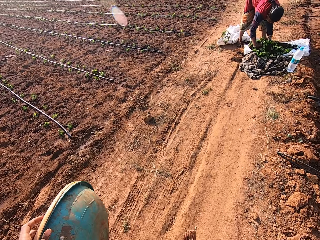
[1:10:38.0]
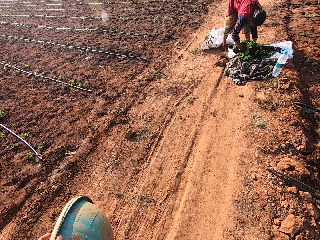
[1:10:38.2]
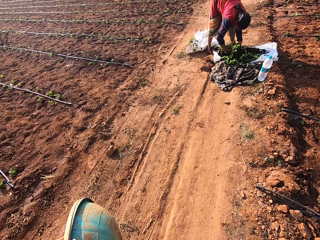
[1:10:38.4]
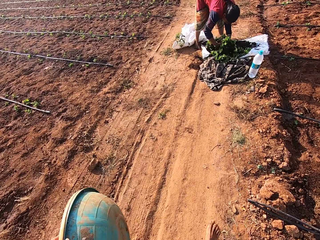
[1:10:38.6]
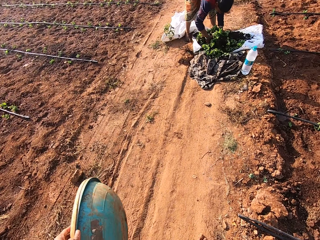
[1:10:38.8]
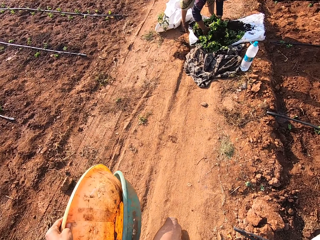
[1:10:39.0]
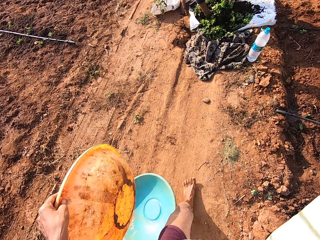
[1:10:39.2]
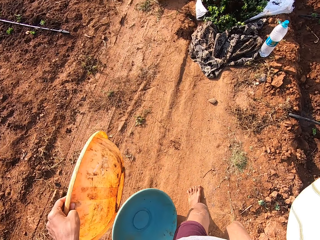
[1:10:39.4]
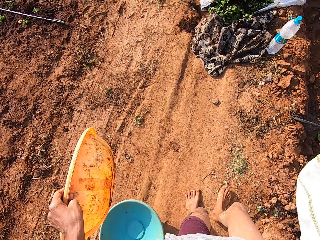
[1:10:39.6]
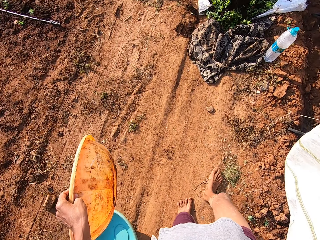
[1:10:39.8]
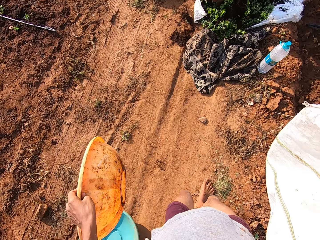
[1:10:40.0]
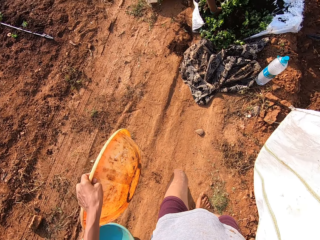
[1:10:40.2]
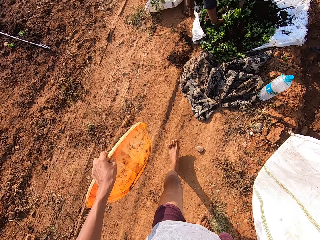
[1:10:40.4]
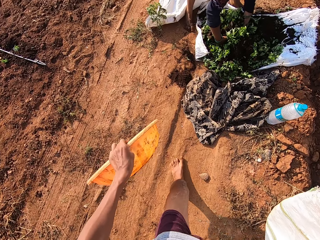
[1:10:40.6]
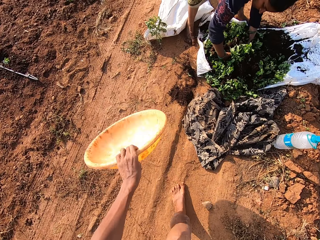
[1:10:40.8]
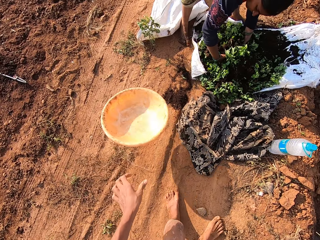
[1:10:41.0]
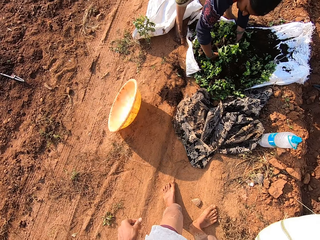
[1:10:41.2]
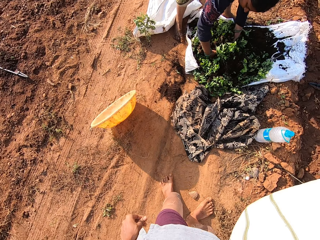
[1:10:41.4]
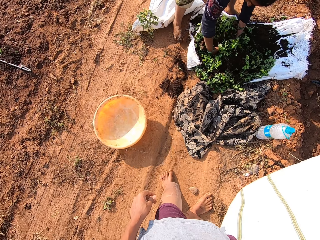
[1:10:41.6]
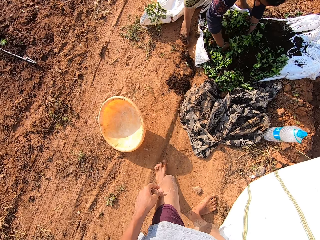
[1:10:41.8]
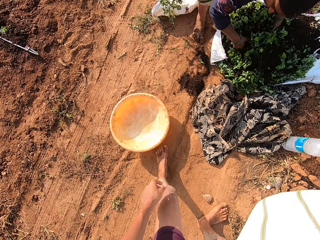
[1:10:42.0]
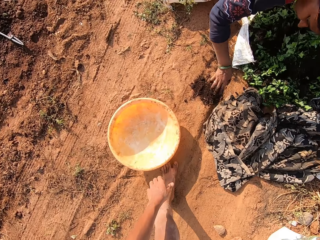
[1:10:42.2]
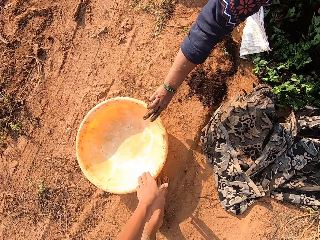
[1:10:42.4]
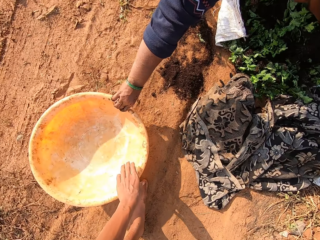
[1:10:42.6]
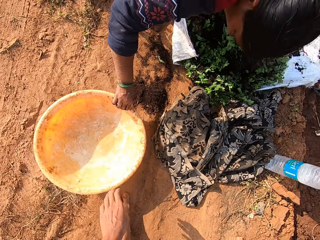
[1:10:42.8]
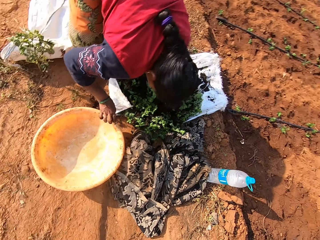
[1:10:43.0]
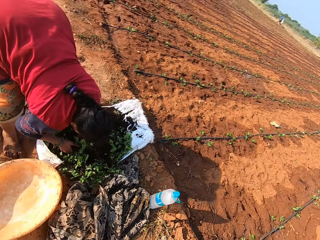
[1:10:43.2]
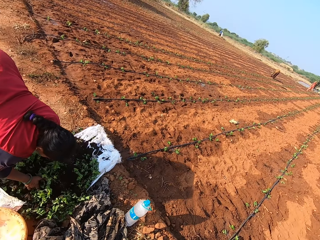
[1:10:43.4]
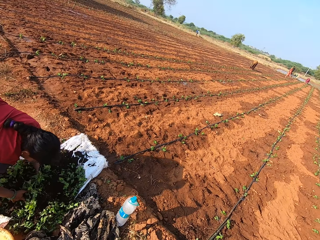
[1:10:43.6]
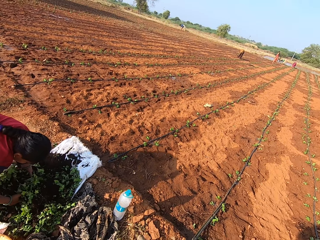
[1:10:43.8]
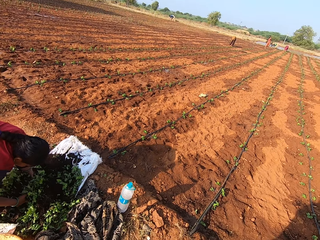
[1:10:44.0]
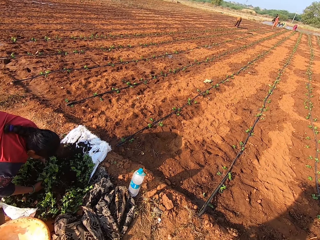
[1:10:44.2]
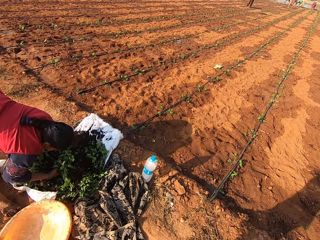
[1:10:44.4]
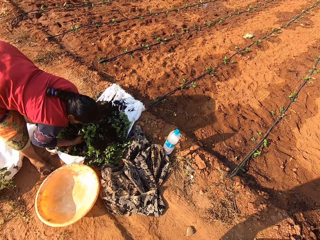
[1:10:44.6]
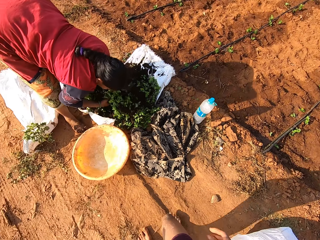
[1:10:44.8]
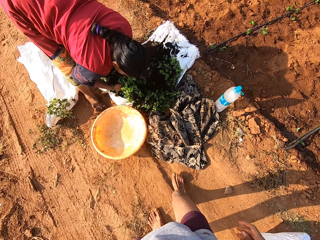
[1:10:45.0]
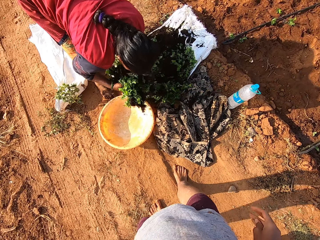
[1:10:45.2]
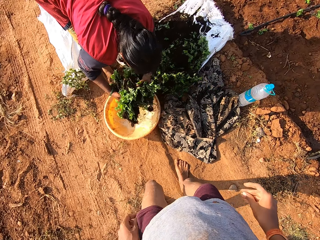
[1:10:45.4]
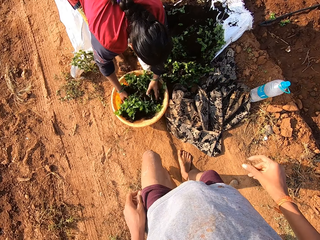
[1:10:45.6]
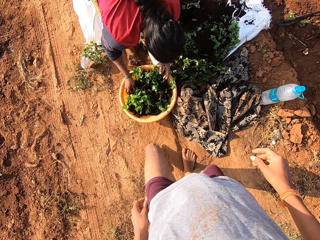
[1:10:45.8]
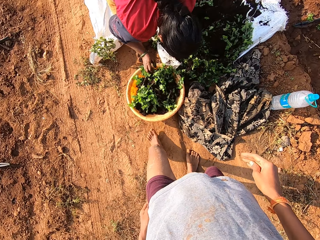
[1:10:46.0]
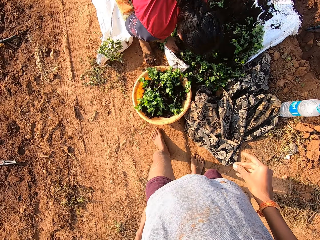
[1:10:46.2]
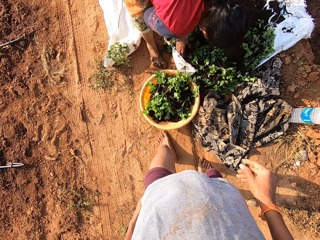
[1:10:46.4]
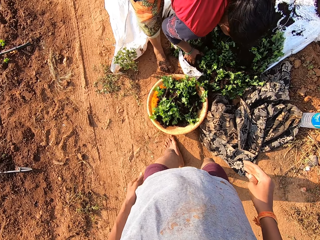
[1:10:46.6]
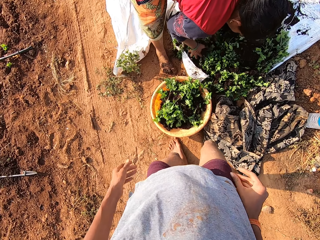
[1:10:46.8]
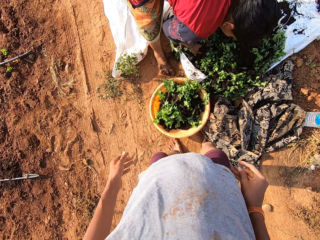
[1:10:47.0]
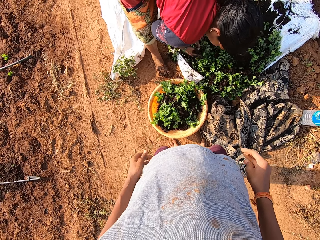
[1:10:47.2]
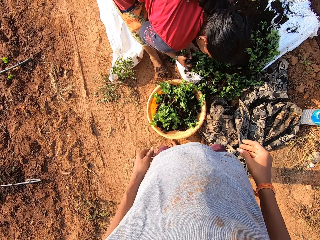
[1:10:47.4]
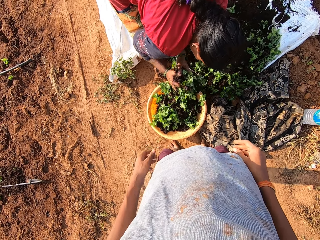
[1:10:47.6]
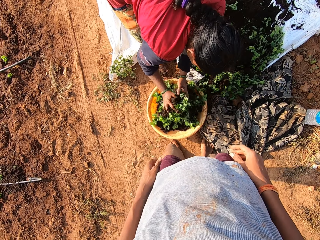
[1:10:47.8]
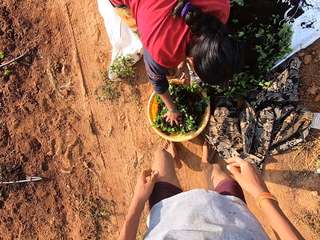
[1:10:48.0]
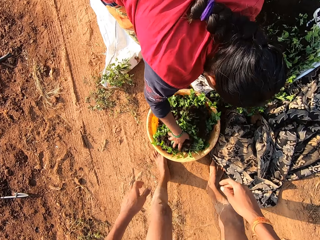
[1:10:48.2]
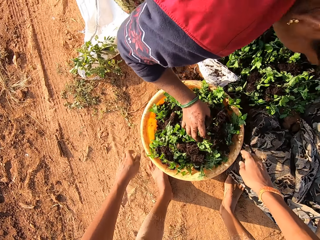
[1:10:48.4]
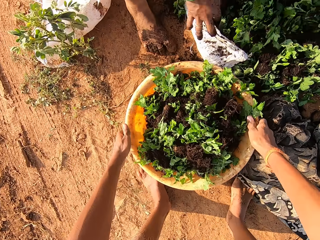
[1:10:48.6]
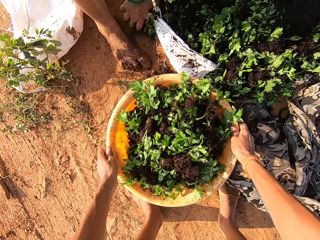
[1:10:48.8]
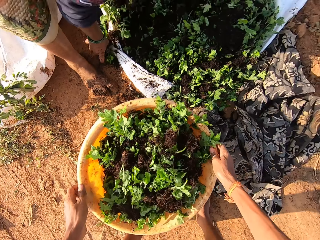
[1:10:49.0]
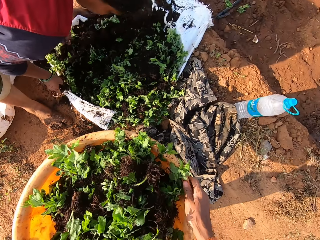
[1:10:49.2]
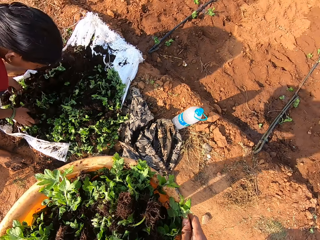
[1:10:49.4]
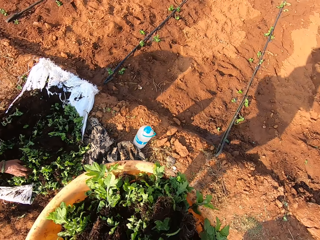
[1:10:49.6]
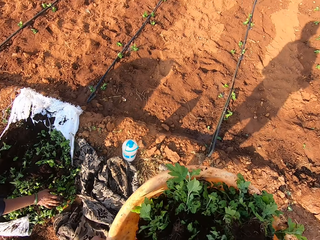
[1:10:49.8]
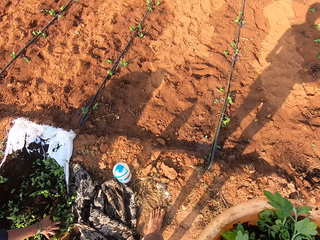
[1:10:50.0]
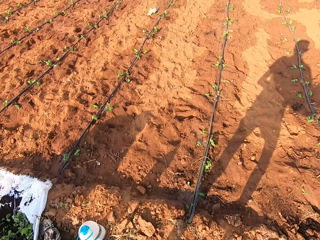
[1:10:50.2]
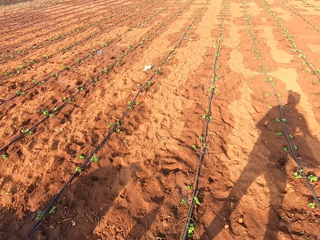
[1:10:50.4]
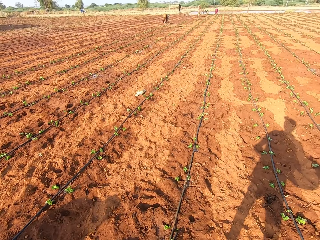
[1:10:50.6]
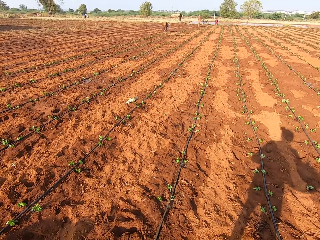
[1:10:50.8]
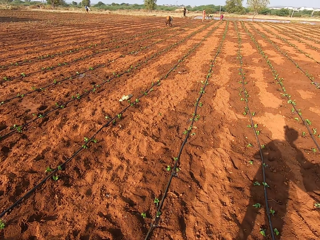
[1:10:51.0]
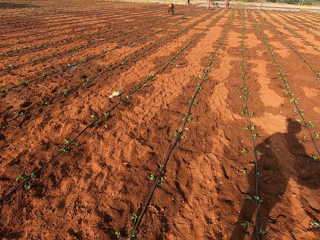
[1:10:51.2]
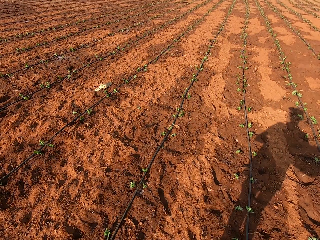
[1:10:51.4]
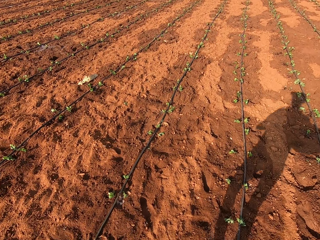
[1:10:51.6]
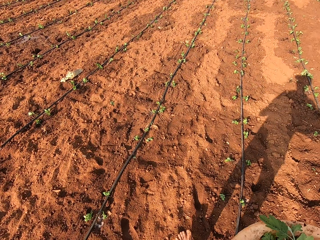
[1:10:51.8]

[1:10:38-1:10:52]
The camera wearer walks towards a woman. He drops the bowl or basin on the ground with his left hand. The woman holds vegetables on the ground with her hand. The camera wearer drops the bowl on the ground with his left hand. The woman picks up the bowl on the ground with her right hand, and packs vegetables from the ground with her hands. The camera wearer looks at the field. The woman puts the vegetables in the bowl with her hands, and packs vegetables from the ground with her hands. The camera wearer looks at the woman. The woman puts the vegetables in the bowl with her hands. The camera wearer picks up the bowl from the ground with his hands. He carries the basin with both hands. He walks on the field.

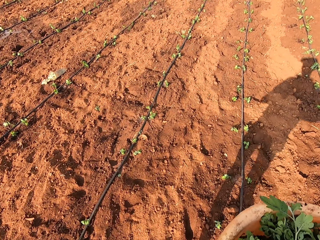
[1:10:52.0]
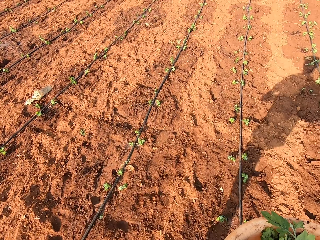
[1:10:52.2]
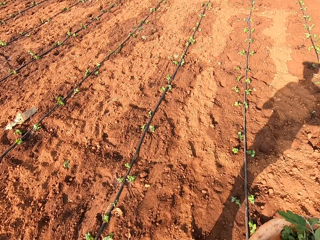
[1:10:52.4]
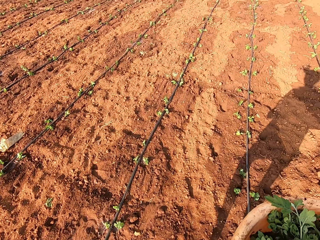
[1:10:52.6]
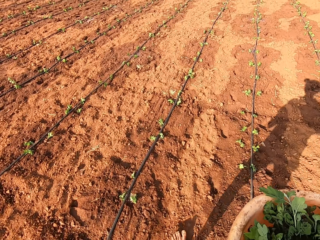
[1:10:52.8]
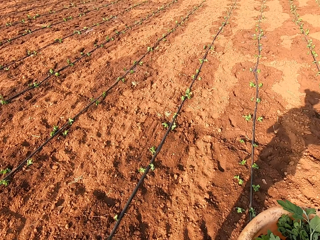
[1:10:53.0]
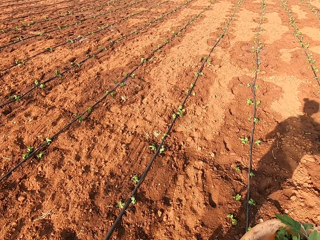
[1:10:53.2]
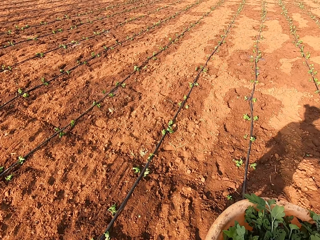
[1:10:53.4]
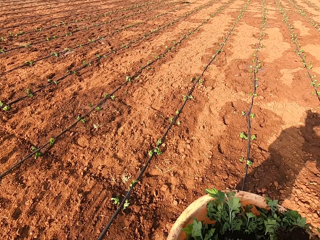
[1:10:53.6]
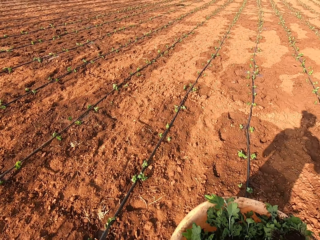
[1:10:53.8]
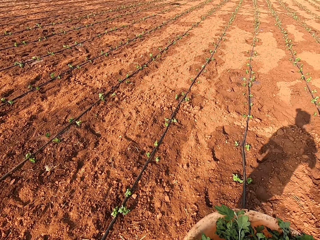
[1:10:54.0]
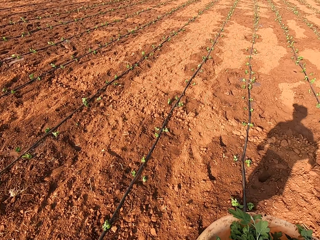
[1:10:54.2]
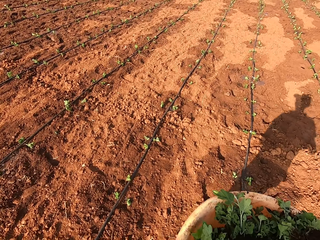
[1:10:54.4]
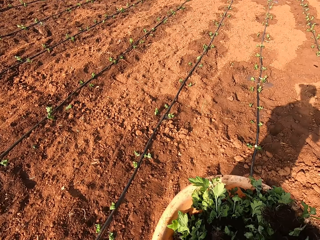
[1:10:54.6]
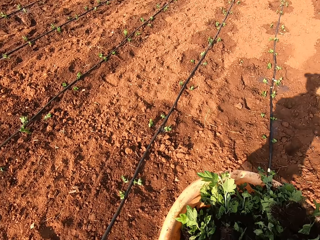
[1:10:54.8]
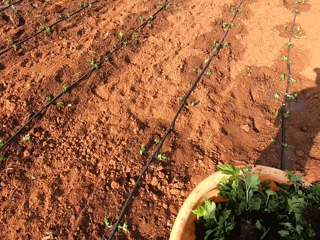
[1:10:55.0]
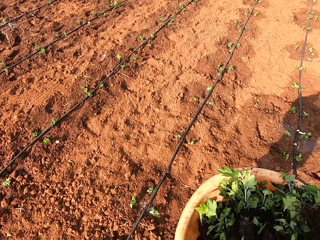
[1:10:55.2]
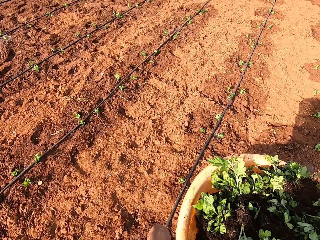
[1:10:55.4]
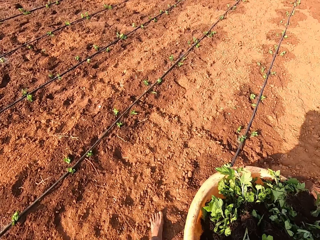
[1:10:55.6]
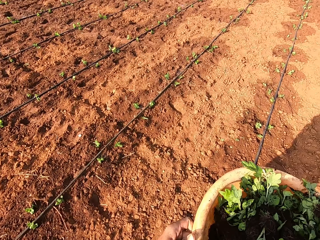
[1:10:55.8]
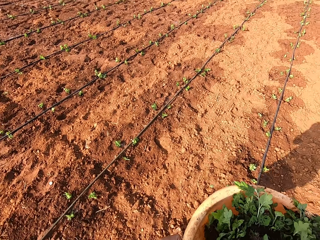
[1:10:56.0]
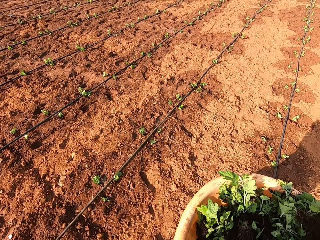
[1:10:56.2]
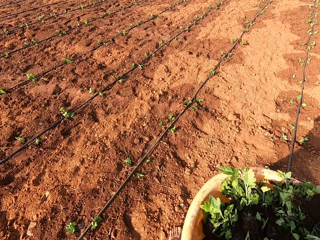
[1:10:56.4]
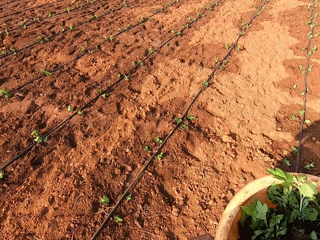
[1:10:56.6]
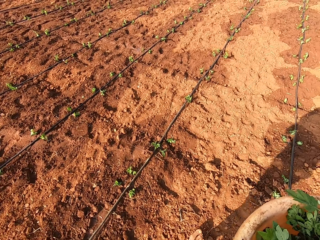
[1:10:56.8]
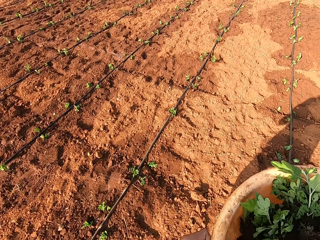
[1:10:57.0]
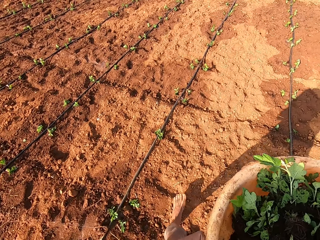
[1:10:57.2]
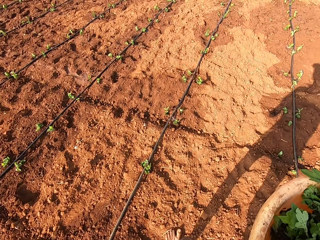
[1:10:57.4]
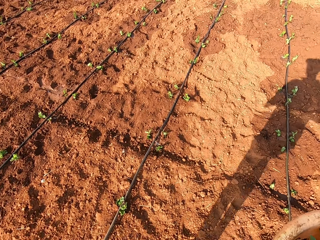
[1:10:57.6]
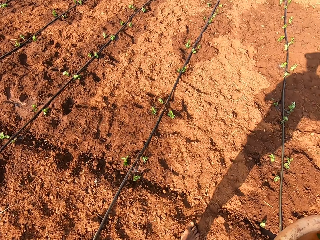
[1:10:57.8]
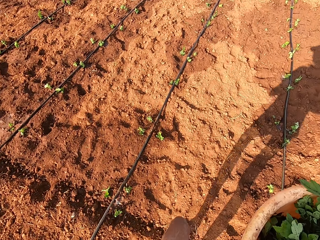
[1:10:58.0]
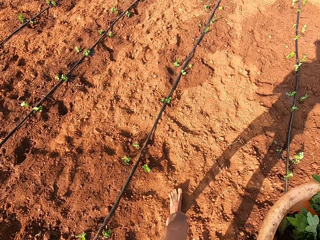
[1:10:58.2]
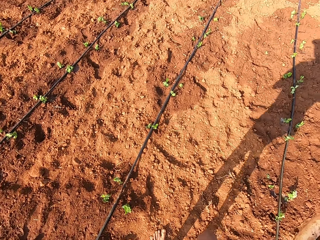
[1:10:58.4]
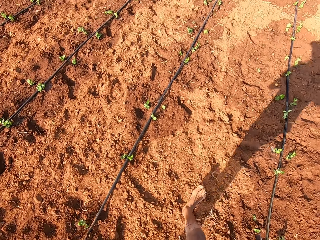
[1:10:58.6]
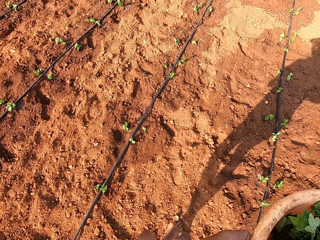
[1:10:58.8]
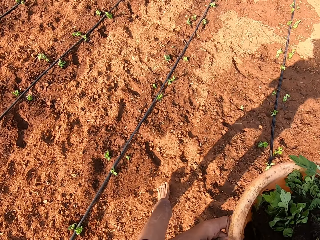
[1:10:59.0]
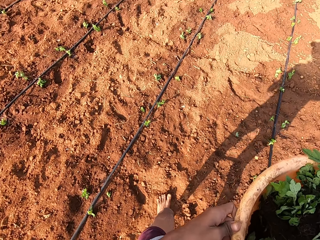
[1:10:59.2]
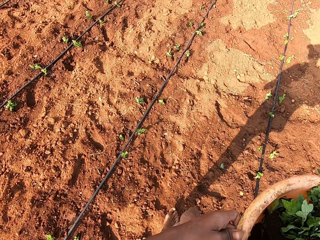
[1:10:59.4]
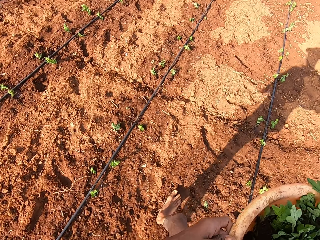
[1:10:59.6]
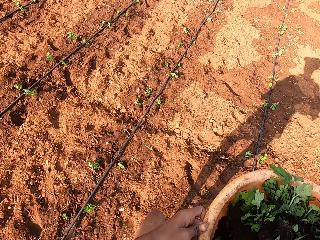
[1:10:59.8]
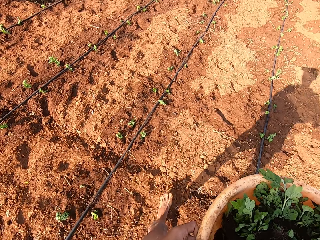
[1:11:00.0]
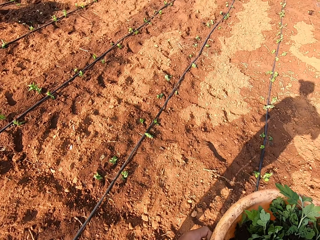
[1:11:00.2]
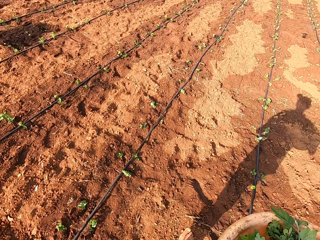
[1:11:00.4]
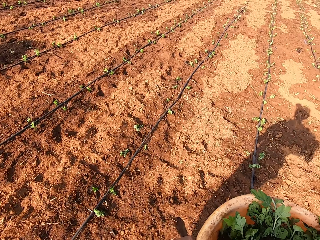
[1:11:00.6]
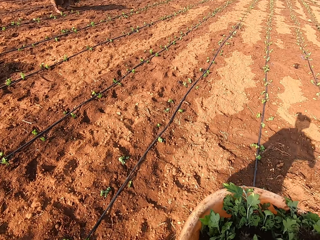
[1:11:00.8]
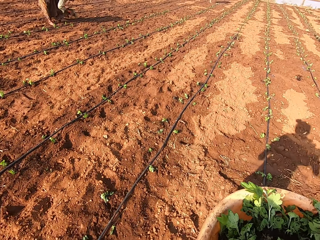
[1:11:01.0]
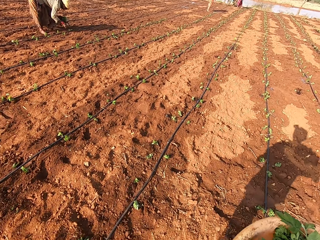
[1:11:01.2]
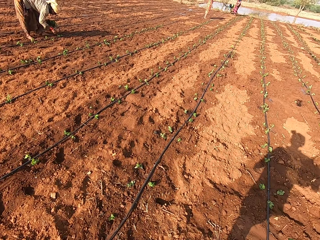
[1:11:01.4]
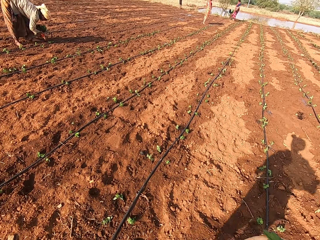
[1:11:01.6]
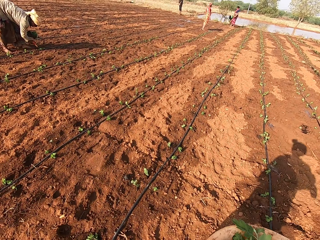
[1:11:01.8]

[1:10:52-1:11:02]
The camera wearer walks ahead with the basin. They swing the basin. They walk ahead with the basin. They look at the ground.
